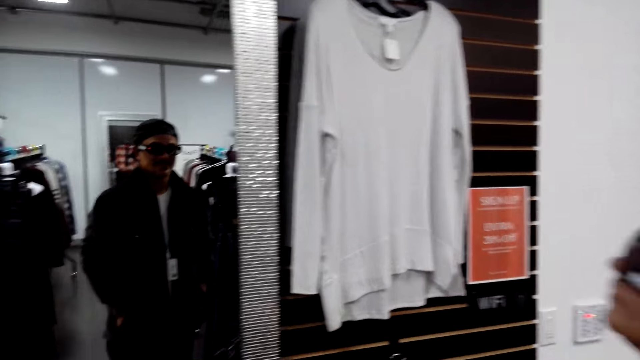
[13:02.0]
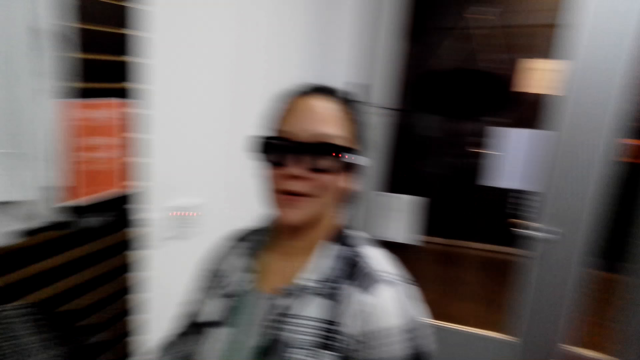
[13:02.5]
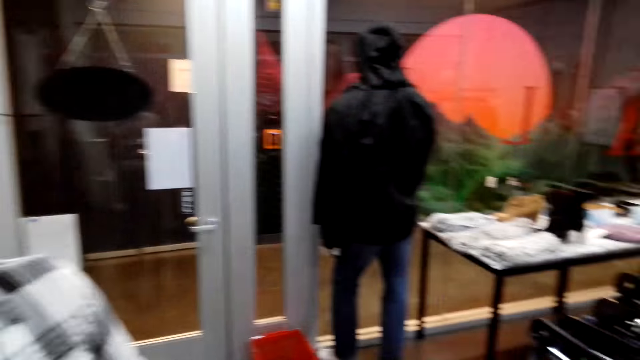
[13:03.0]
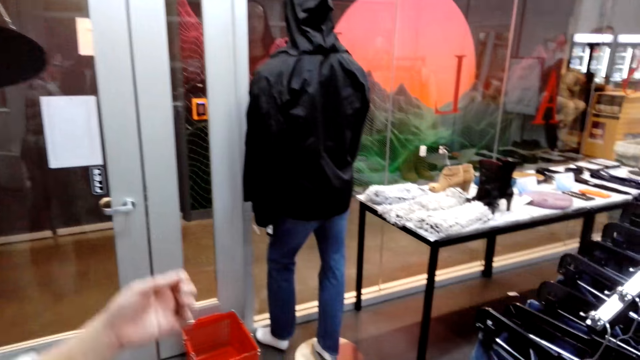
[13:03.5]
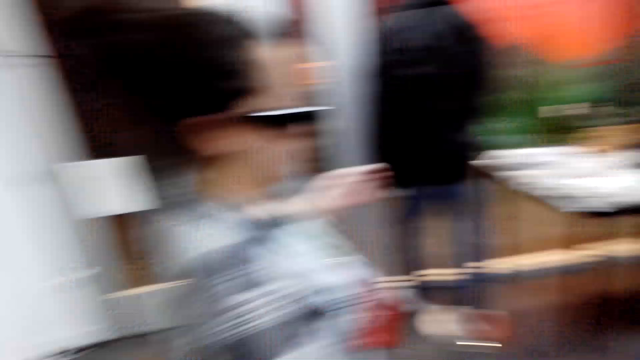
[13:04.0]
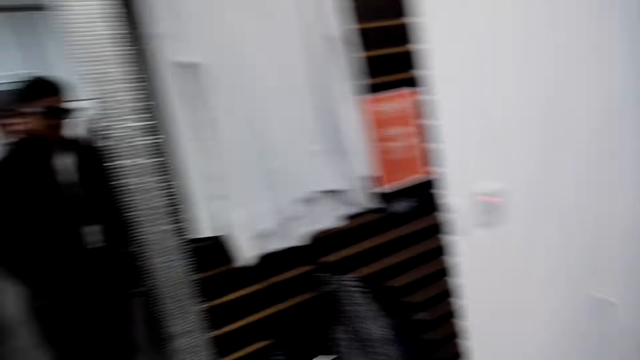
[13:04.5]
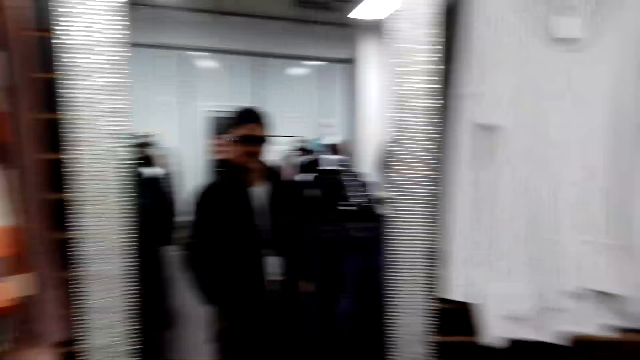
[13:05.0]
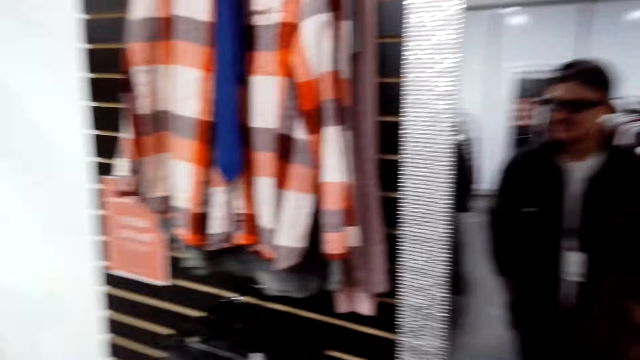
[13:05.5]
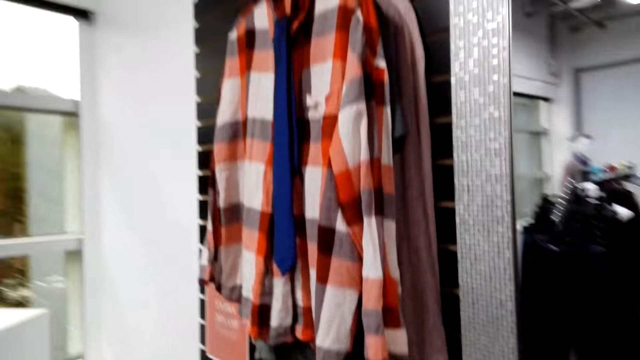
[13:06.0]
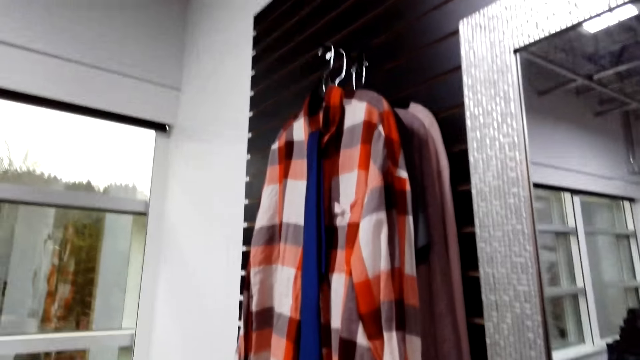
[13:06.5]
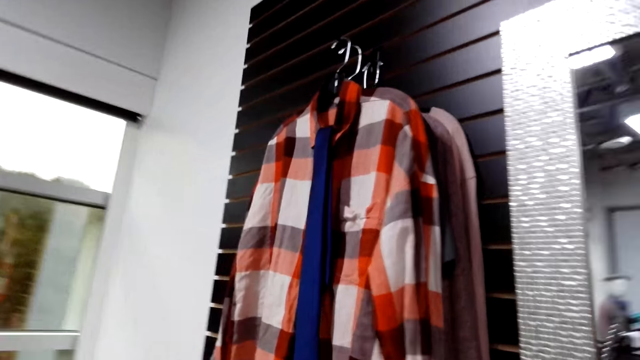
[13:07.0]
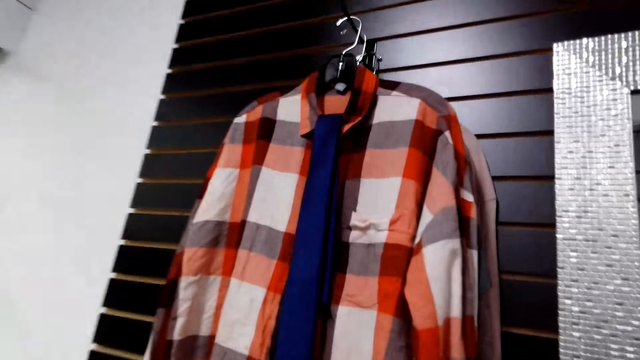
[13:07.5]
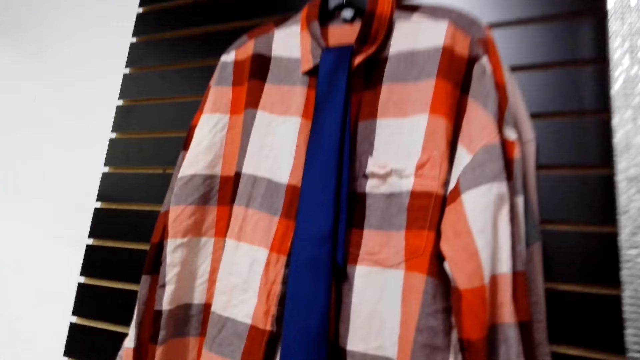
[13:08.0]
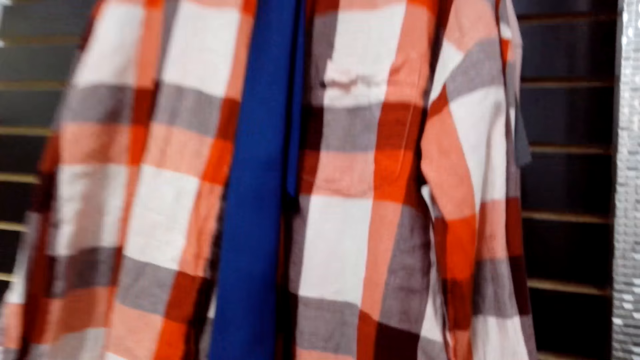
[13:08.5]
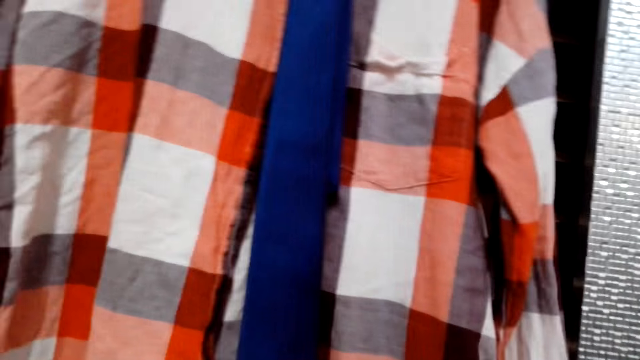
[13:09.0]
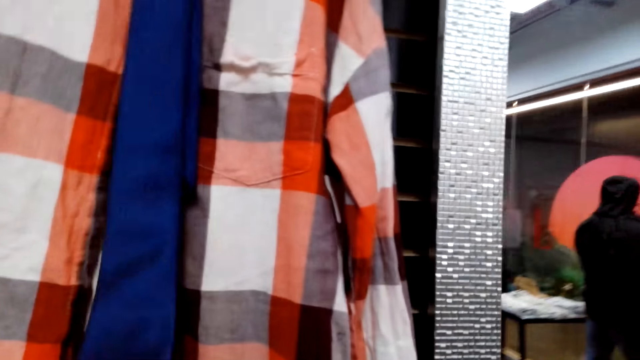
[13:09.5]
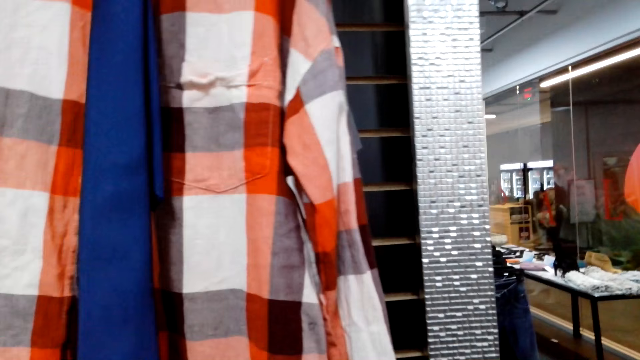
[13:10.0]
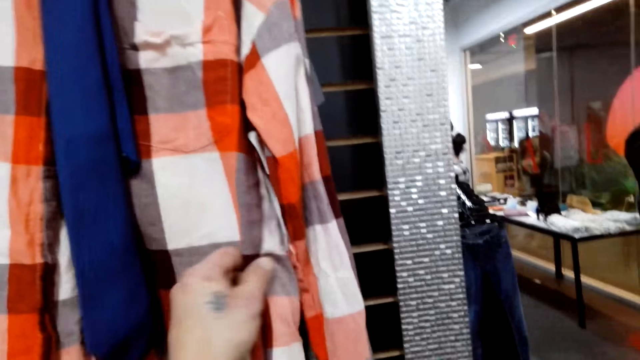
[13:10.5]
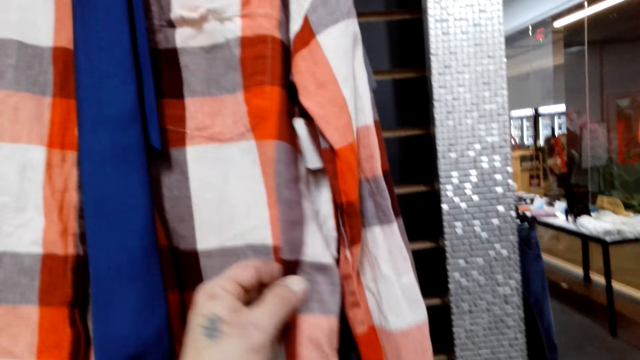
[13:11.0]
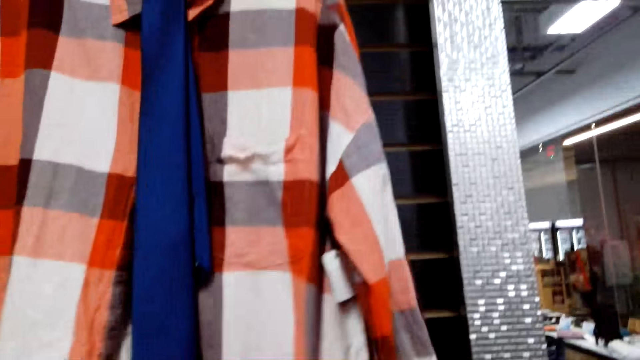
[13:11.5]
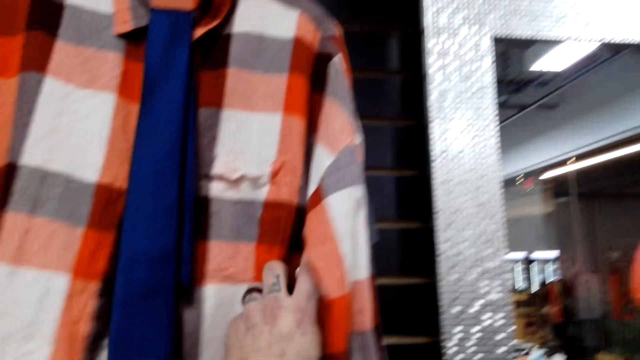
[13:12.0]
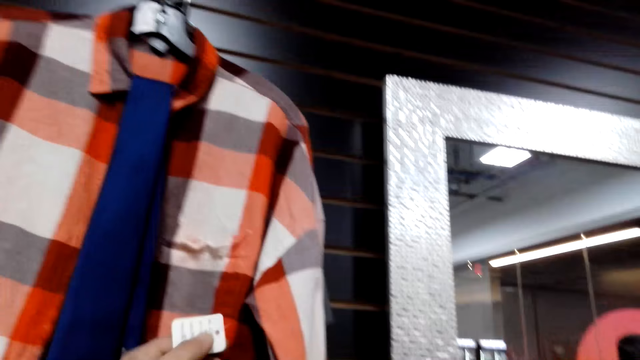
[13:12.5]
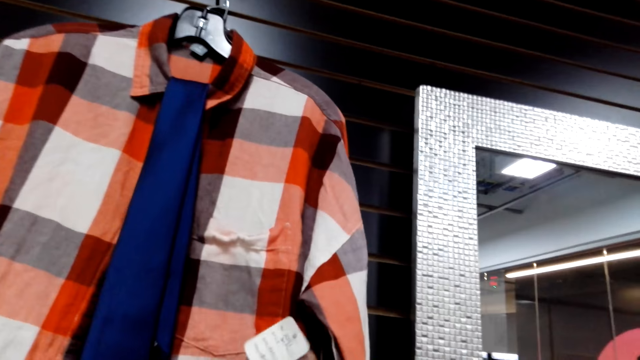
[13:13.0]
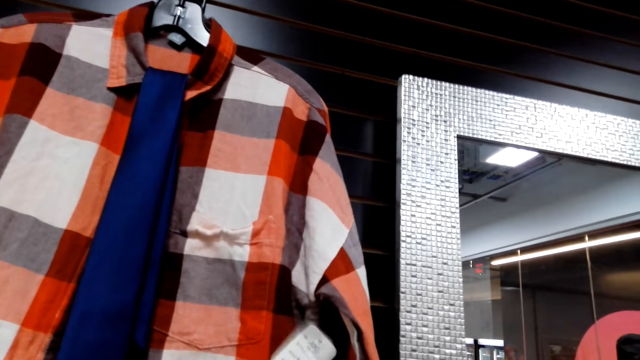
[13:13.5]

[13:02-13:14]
The camera wearer turns around. They check the shirt on the rack.

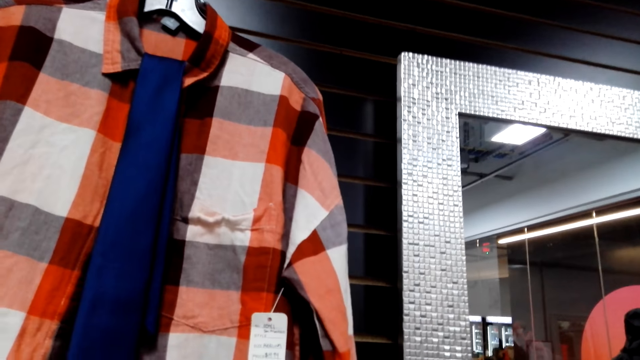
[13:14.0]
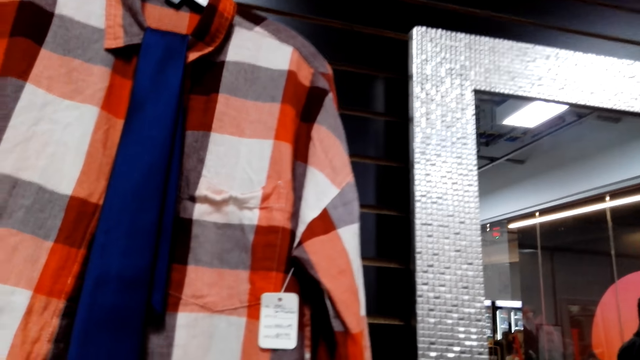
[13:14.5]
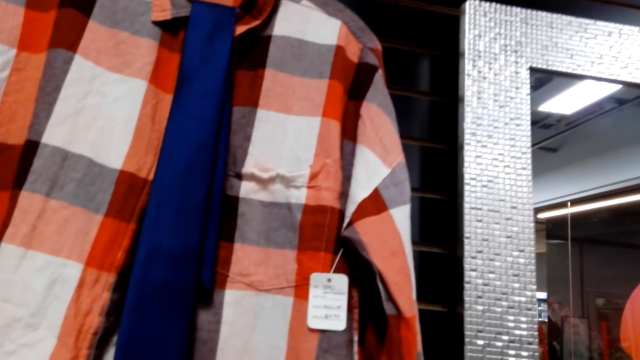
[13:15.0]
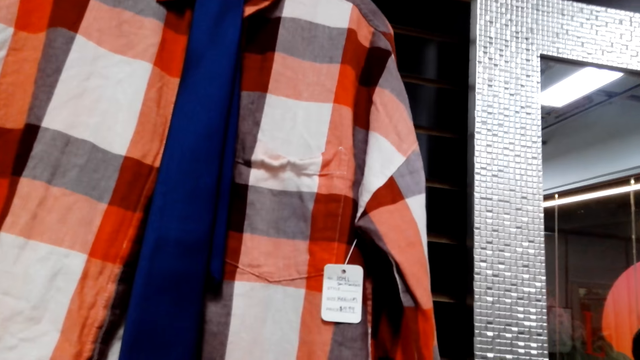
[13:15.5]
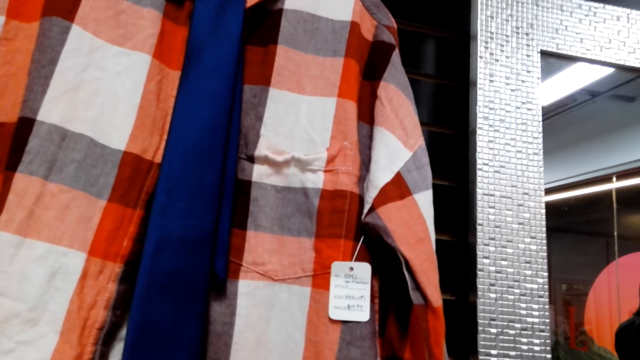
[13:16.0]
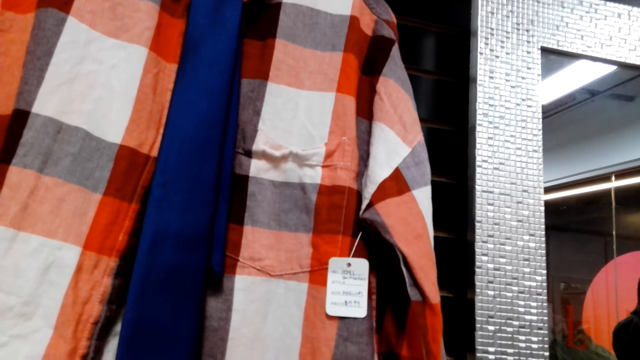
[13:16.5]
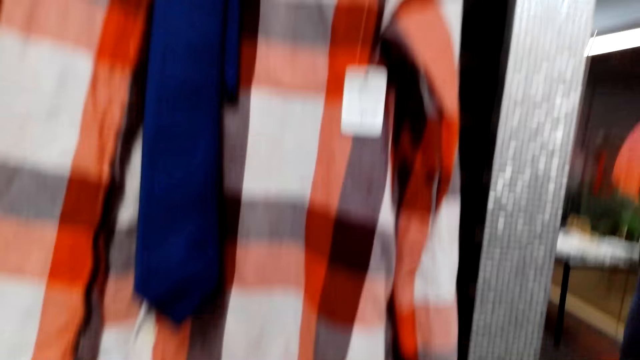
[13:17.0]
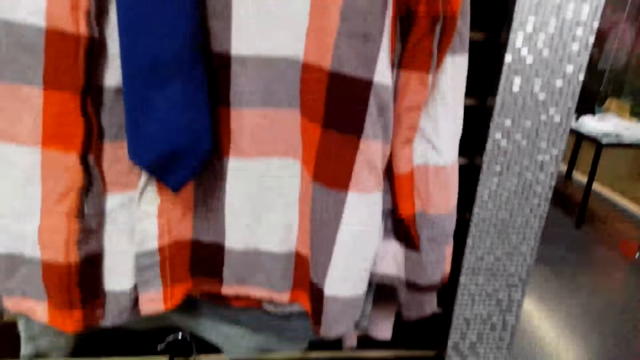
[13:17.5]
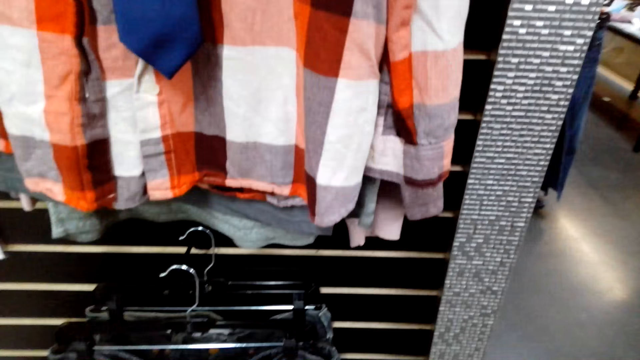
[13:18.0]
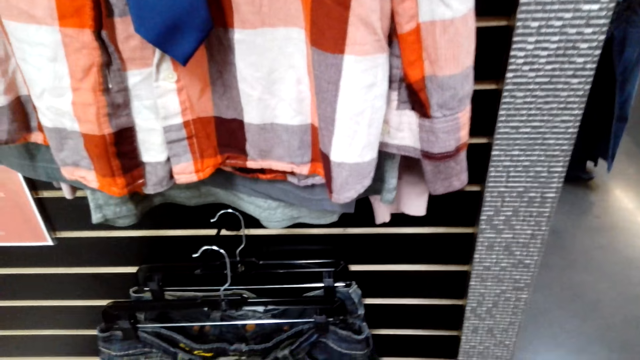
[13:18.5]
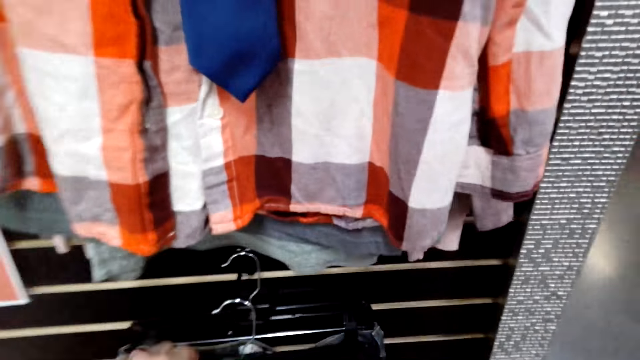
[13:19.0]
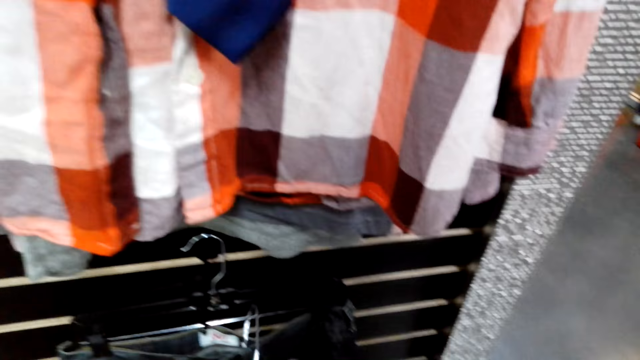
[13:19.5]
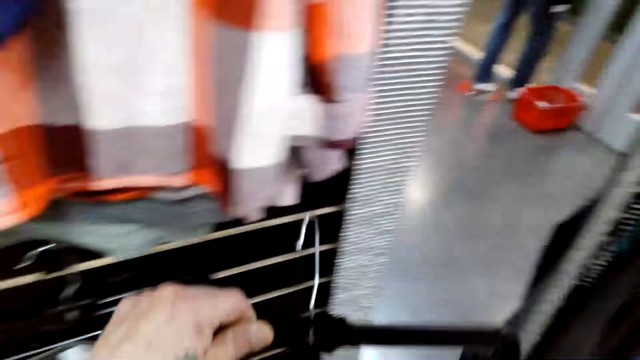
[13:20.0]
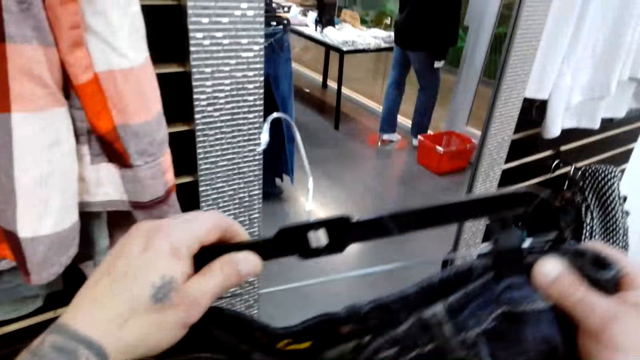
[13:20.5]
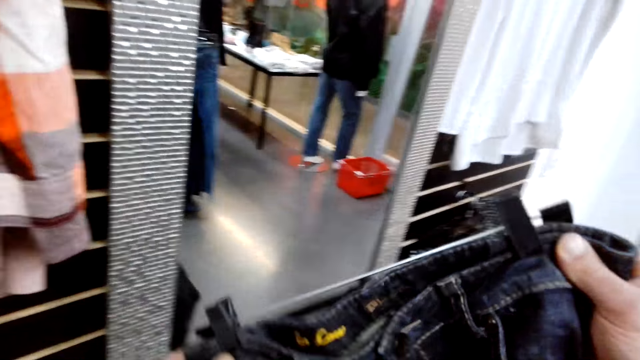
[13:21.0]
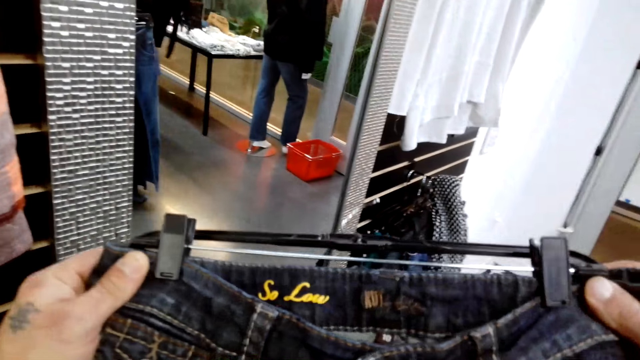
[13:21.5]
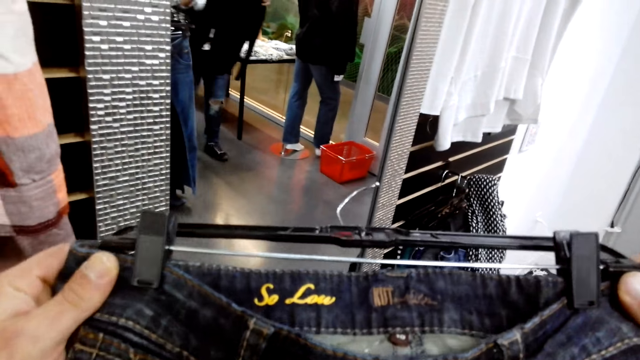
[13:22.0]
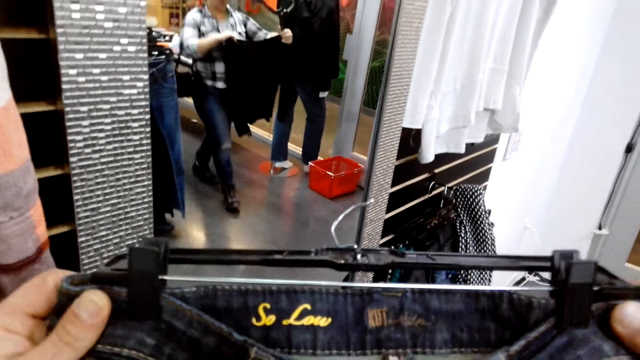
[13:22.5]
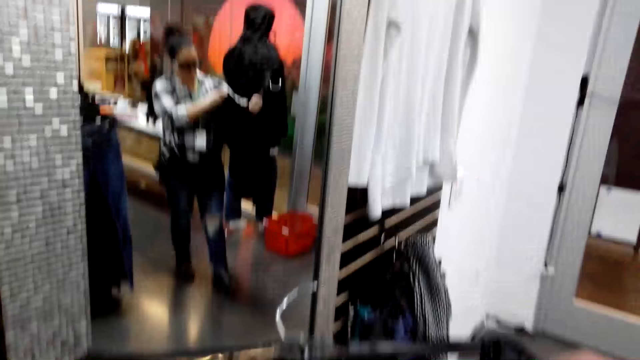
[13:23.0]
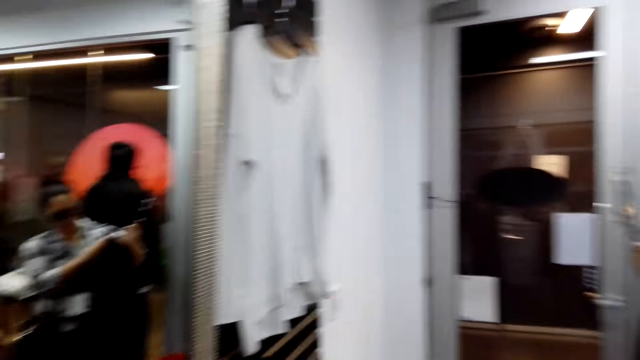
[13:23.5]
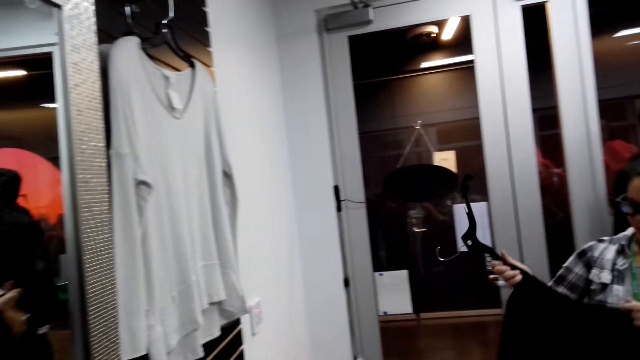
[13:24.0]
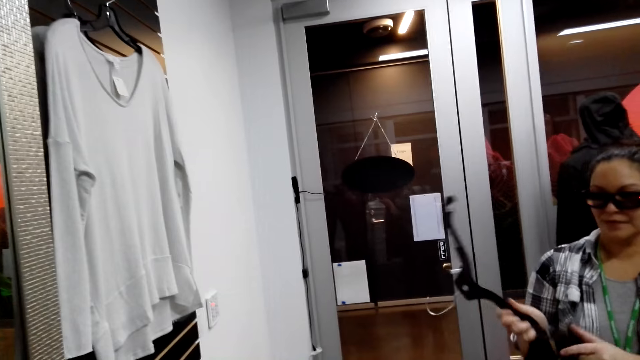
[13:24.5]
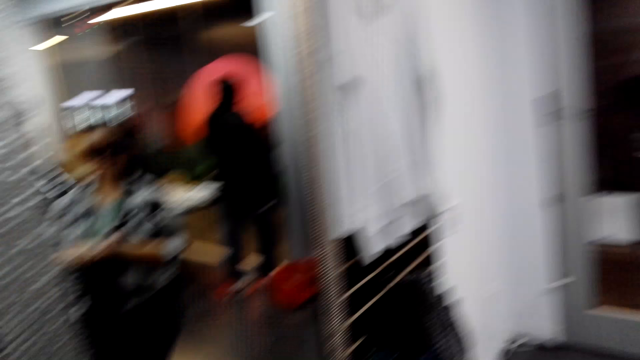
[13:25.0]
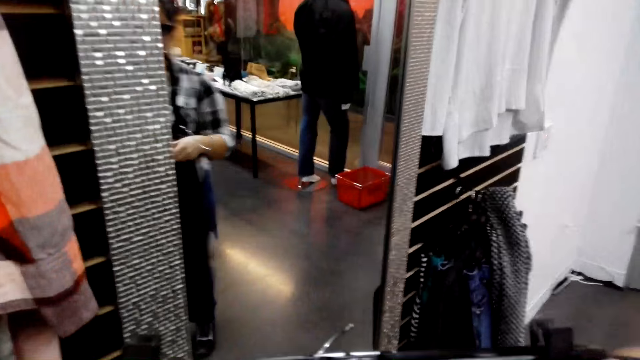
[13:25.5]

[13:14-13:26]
The camera wearer looks on the shirt. They pick the jeans or trouser from the rack. They look on the trouser.
